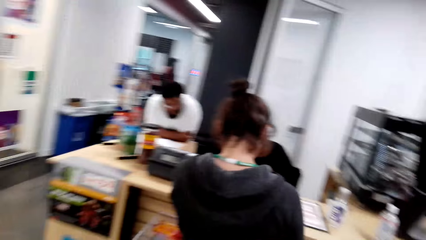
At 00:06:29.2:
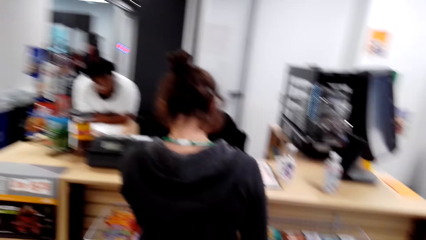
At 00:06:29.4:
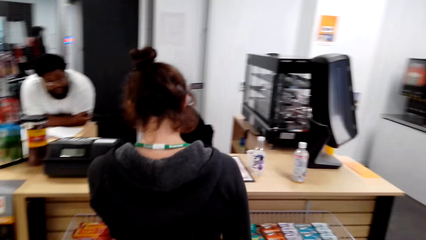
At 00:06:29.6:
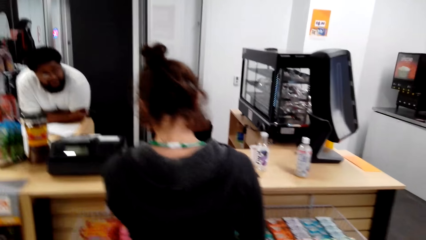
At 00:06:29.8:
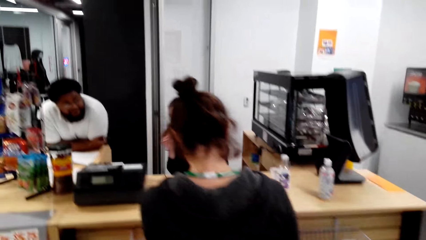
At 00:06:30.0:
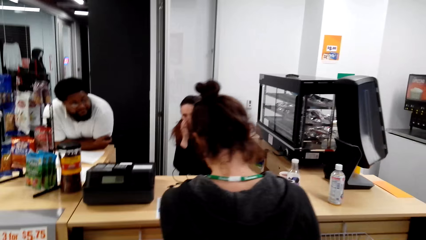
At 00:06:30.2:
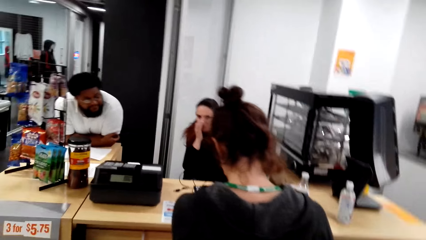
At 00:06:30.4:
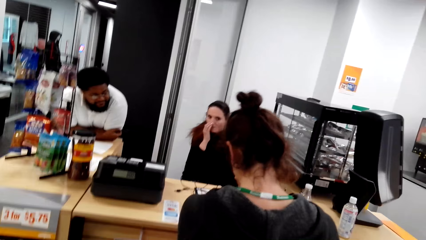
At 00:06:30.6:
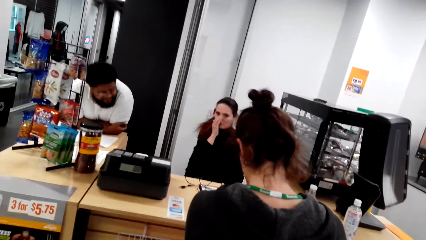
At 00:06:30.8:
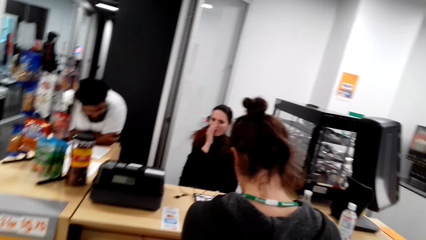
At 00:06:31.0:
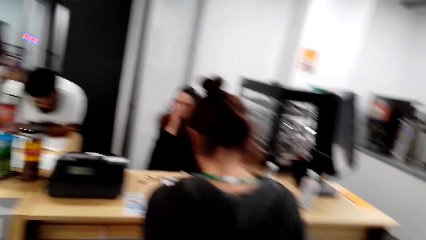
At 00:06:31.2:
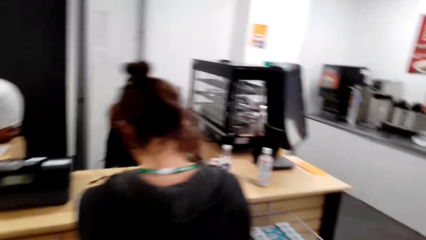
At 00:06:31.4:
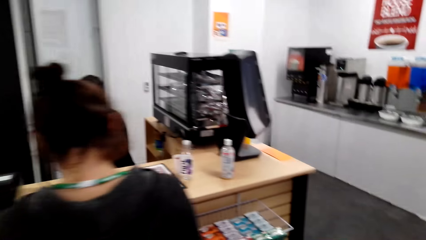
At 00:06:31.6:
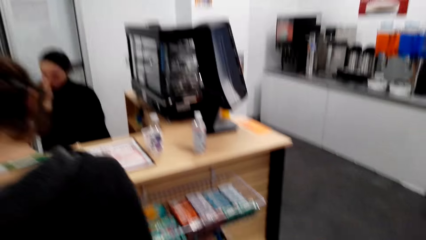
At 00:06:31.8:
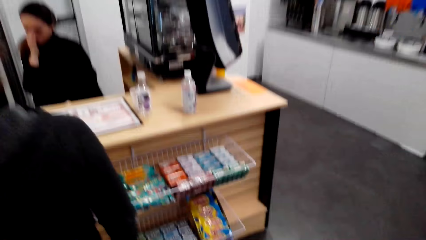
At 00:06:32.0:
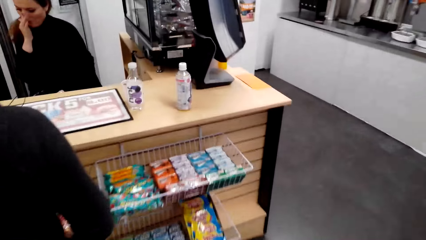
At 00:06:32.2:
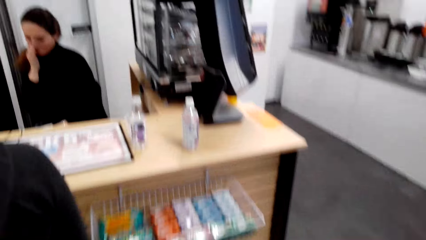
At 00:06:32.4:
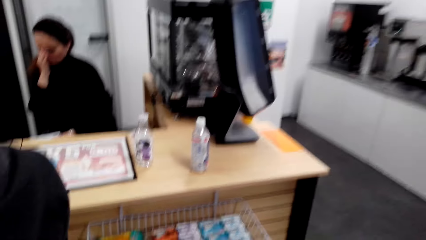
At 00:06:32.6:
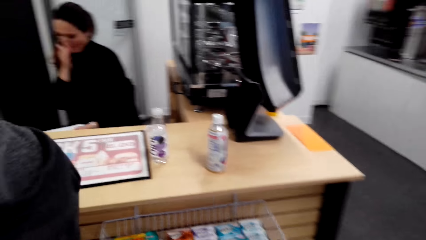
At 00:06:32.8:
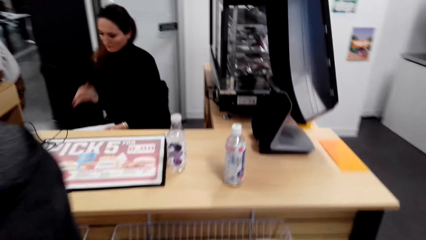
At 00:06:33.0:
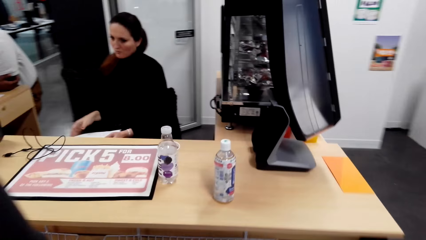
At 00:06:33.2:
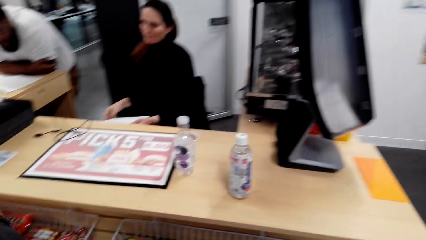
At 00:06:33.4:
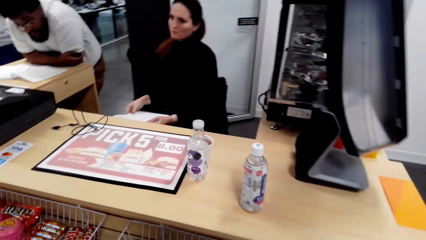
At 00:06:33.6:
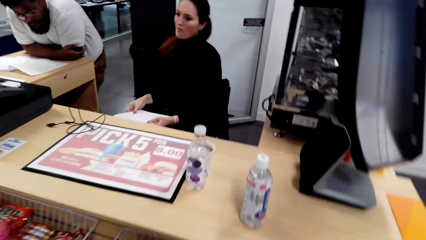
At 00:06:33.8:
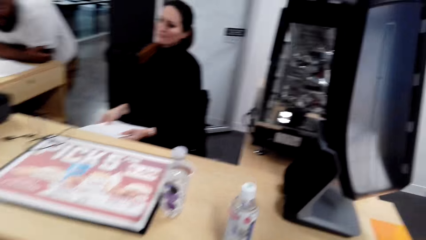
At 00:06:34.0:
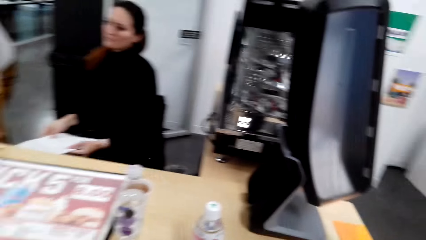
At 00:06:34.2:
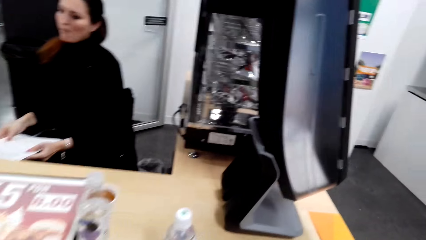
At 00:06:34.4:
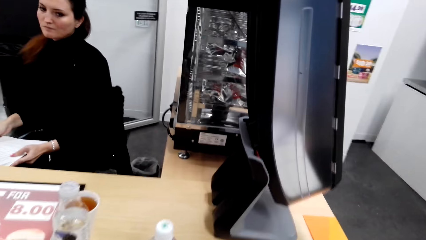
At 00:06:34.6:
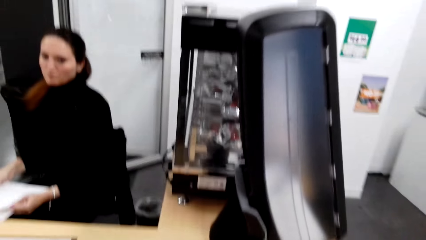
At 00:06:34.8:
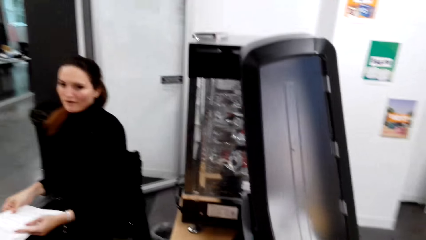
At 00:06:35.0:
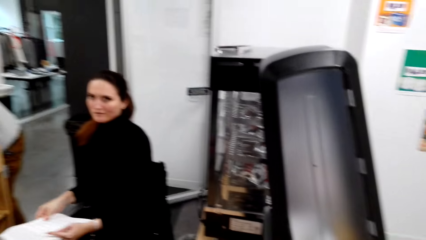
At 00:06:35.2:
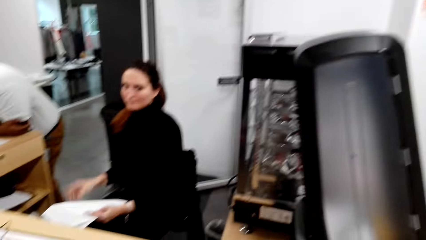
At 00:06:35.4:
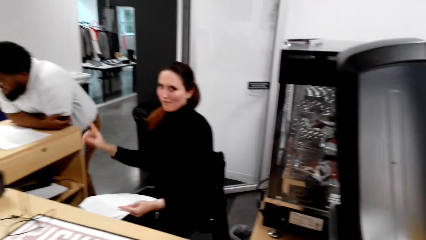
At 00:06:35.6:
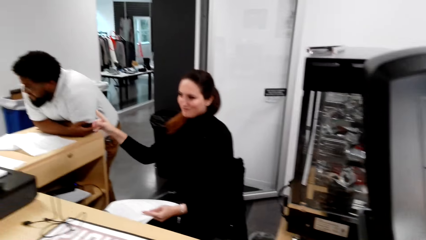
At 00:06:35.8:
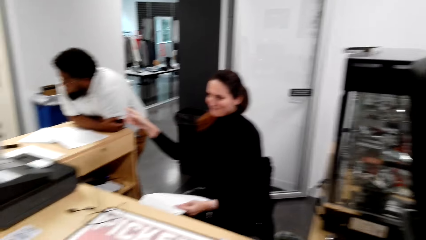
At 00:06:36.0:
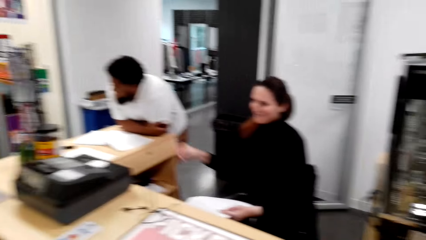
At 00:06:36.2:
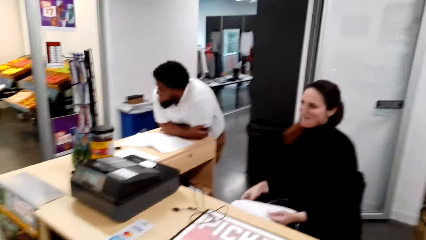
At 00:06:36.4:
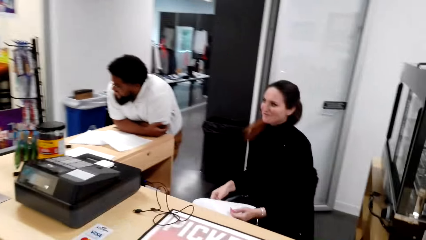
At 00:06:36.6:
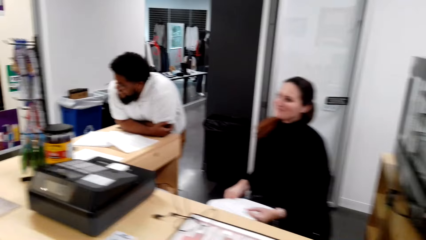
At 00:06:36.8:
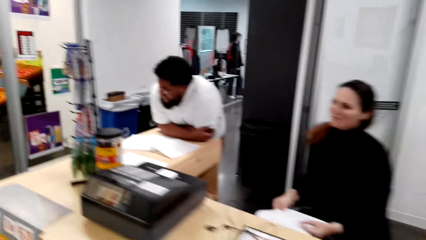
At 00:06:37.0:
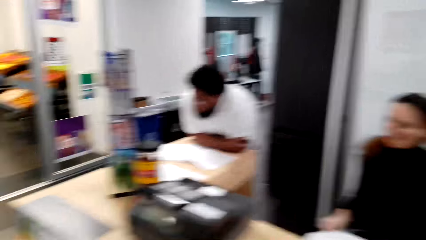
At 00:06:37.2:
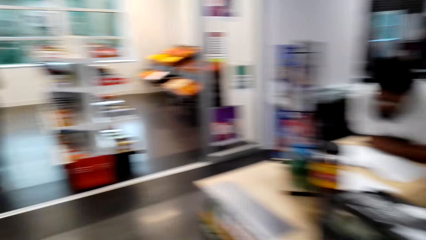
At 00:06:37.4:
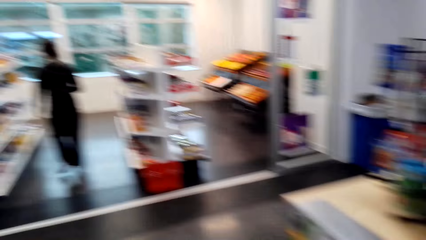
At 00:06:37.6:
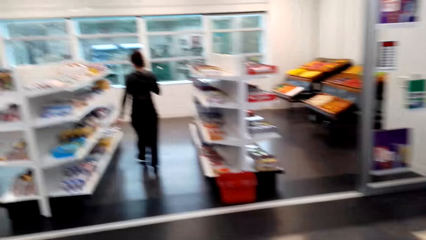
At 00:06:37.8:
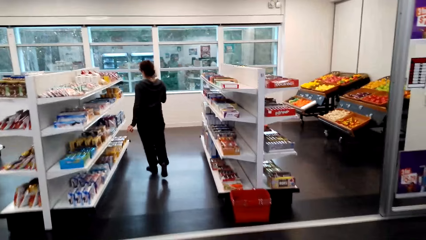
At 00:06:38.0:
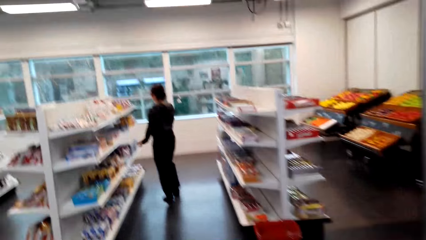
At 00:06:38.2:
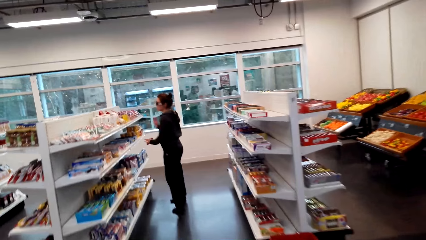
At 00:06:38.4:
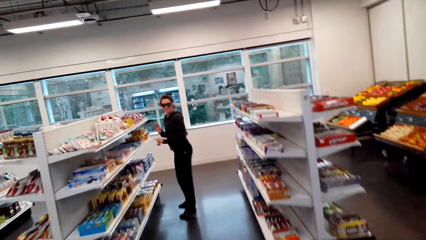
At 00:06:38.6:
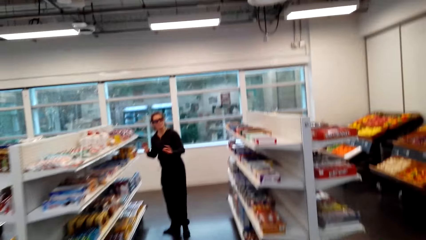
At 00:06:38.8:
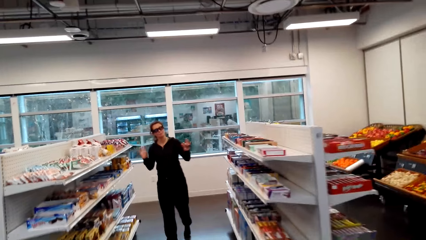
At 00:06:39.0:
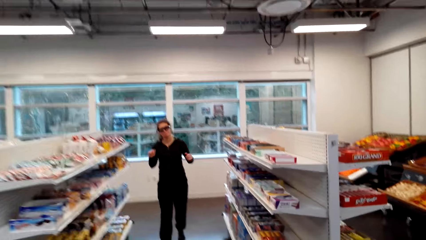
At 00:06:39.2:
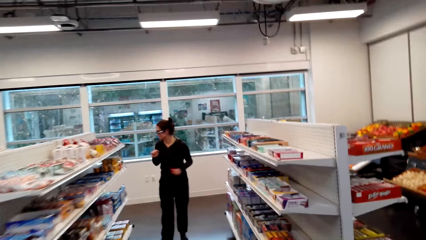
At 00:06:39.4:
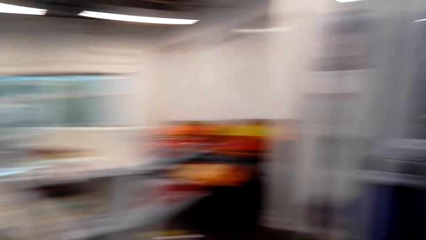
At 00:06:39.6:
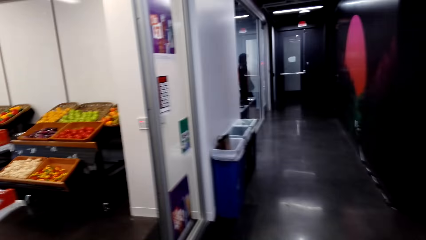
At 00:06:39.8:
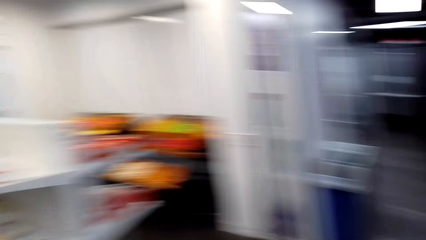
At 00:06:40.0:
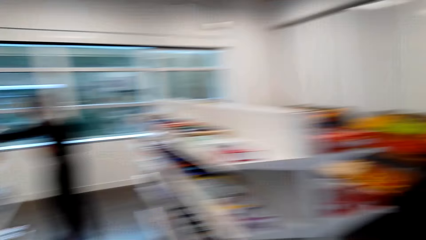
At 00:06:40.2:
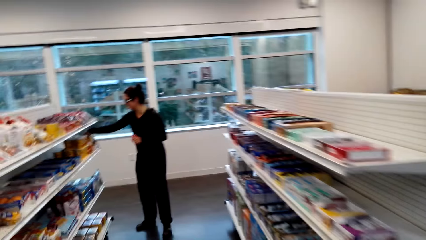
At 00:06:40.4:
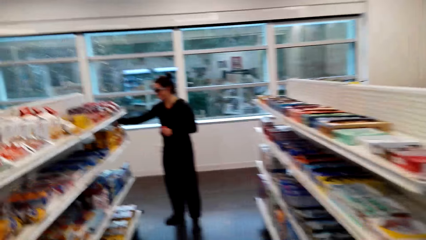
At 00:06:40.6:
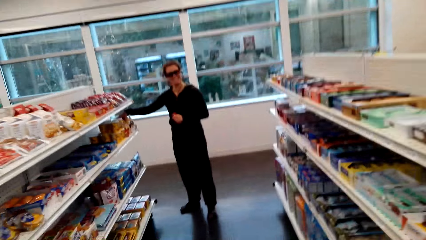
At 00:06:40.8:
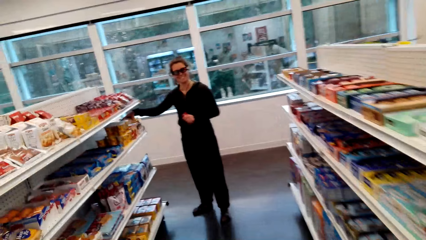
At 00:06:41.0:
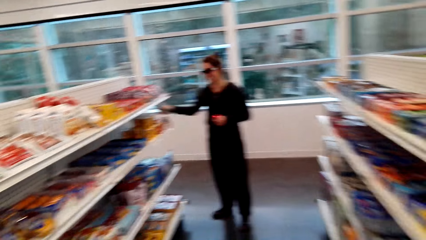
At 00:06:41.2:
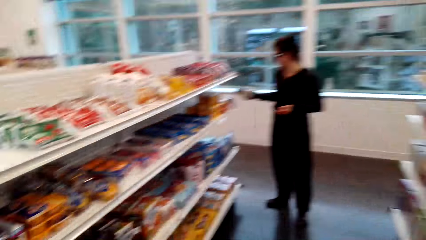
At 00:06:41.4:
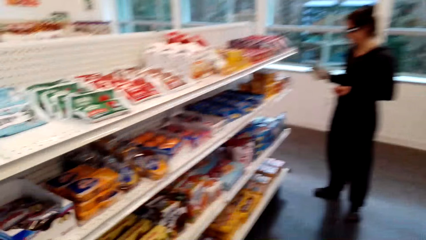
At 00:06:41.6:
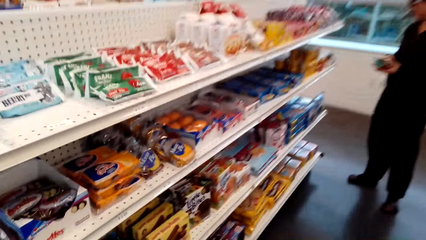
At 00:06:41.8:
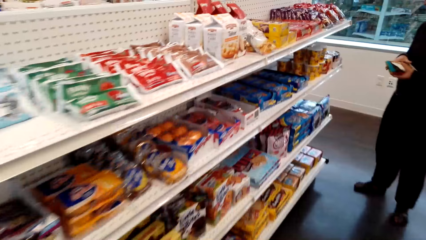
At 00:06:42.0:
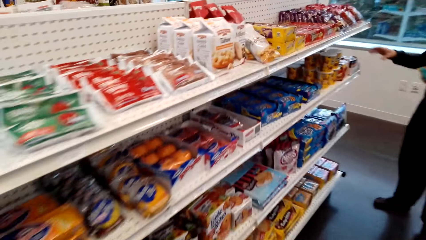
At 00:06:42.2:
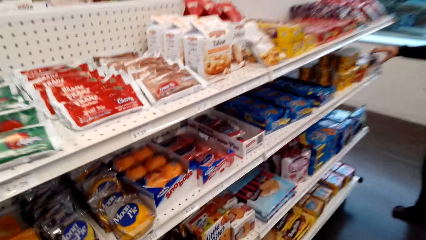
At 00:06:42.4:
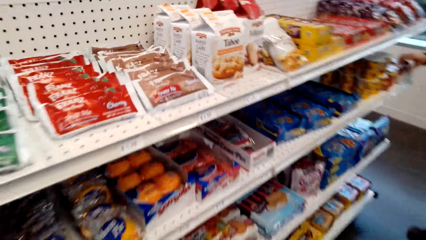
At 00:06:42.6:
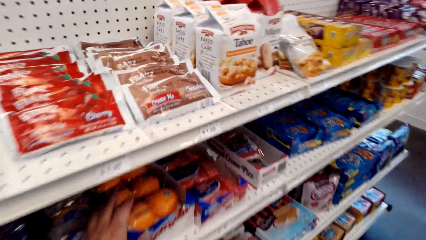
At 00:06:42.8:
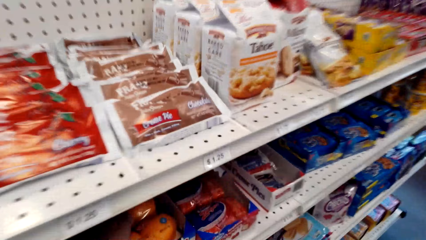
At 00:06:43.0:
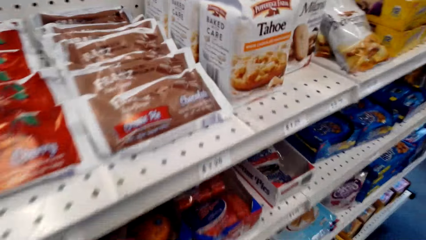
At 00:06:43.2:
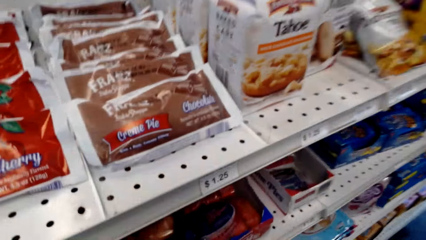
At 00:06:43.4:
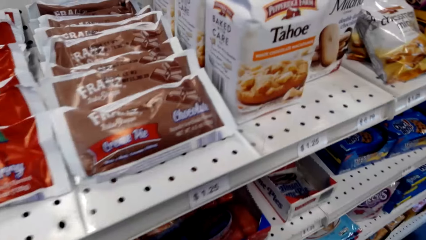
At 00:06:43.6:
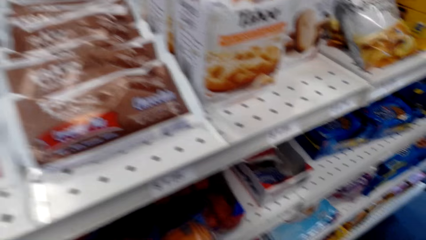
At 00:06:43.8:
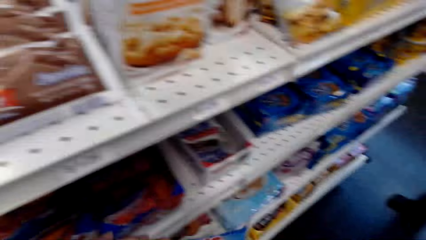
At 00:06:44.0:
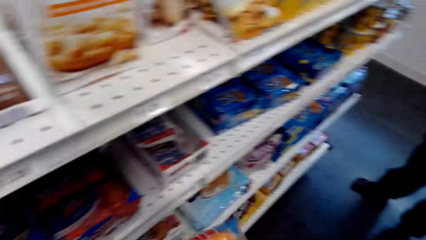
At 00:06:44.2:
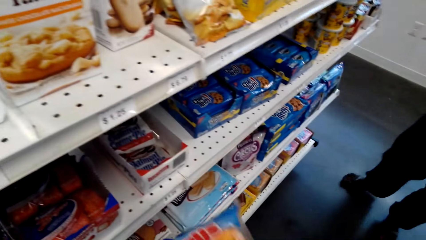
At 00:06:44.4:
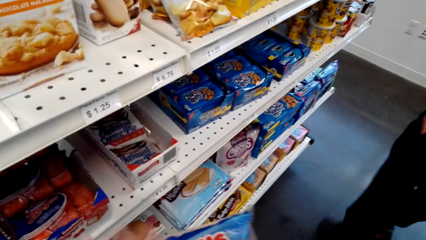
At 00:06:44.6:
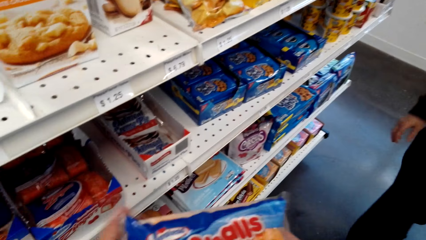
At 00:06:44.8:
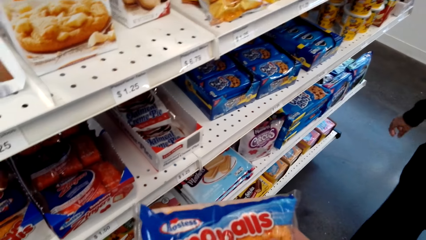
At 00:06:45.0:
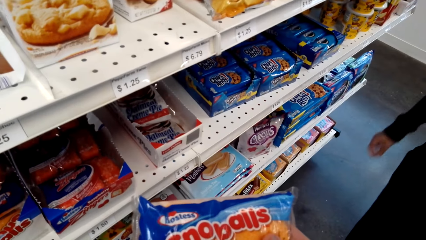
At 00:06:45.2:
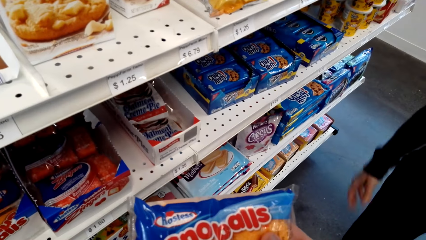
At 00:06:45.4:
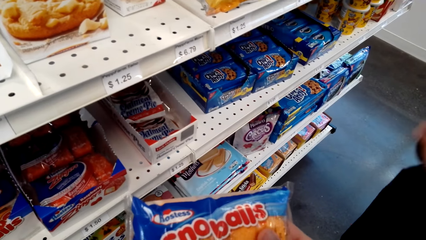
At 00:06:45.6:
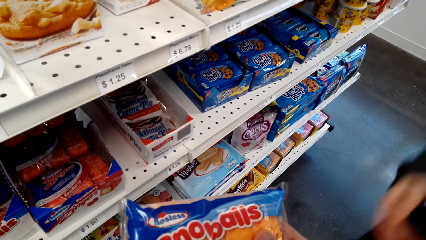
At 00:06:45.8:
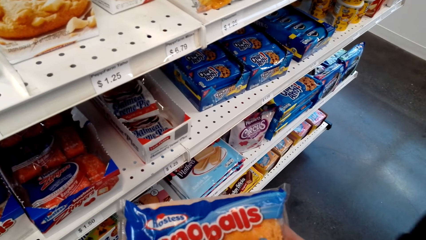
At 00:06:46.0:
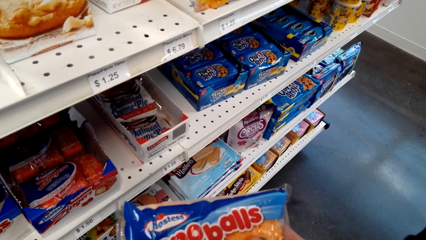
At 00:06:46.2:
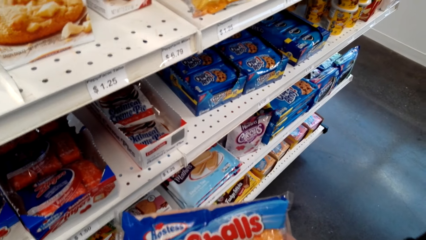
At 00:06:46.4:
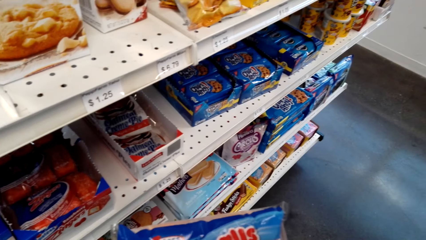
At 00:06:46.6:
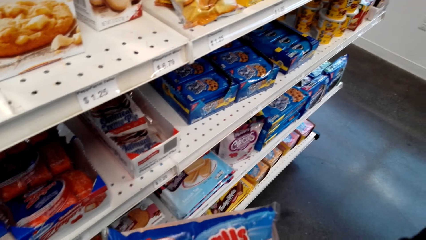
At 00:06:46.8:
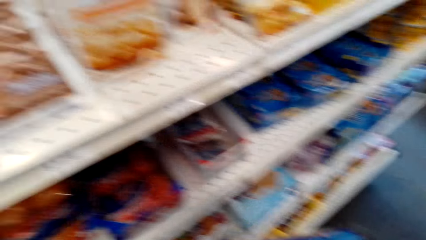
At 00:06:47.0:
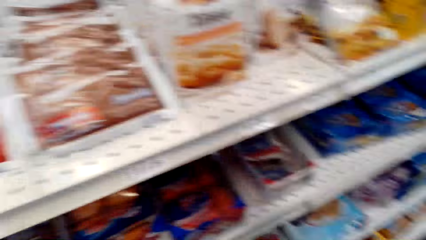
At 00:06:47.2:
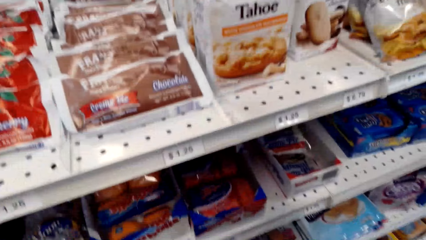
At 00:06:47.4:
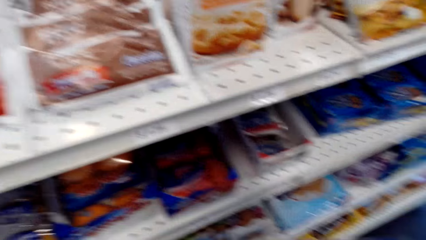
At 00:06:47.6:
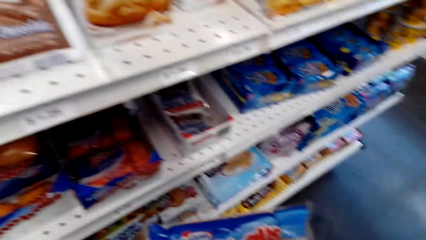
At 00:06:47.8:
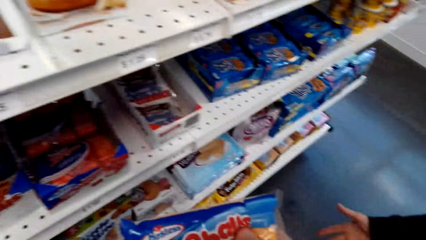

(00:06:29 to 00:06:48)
The camera wearer looks at a lady at the counter. They walk. Another lady walks and picks a pack from the shelf. The camera wearer holds the pack.
